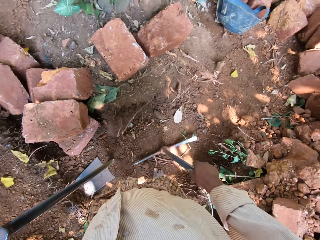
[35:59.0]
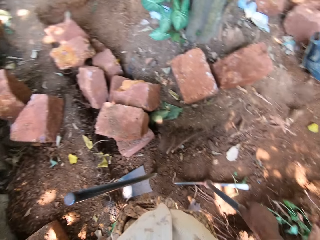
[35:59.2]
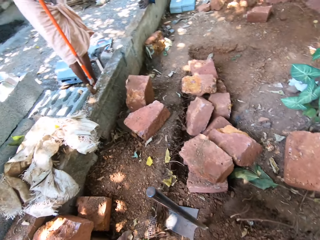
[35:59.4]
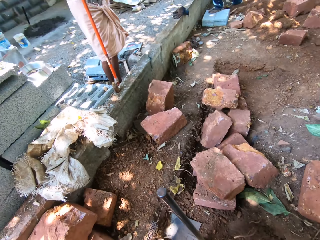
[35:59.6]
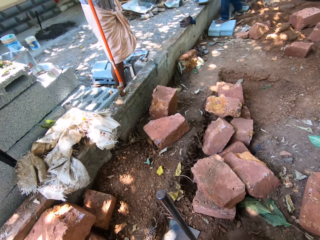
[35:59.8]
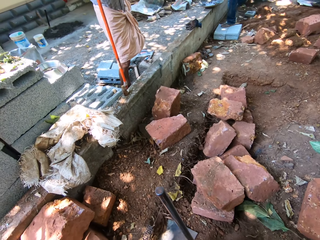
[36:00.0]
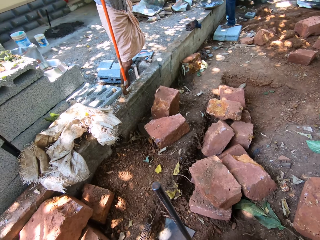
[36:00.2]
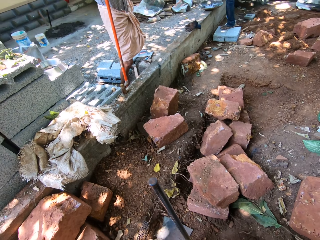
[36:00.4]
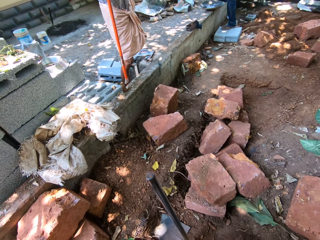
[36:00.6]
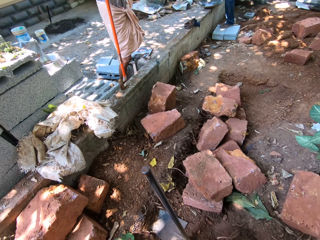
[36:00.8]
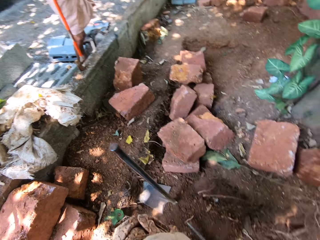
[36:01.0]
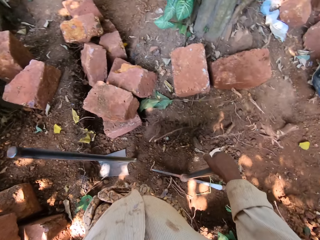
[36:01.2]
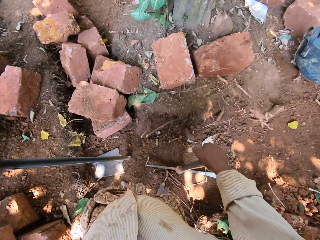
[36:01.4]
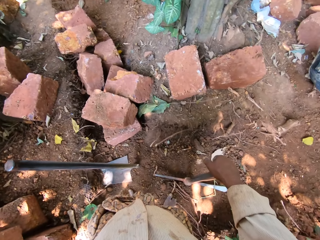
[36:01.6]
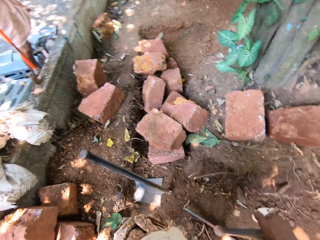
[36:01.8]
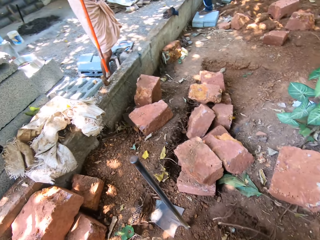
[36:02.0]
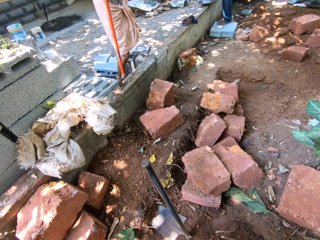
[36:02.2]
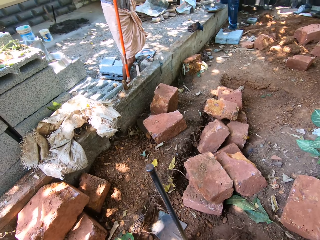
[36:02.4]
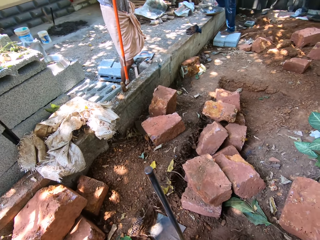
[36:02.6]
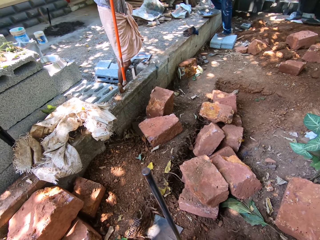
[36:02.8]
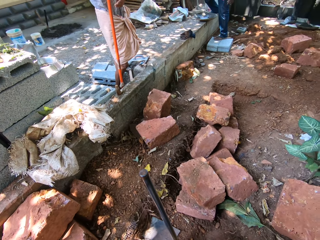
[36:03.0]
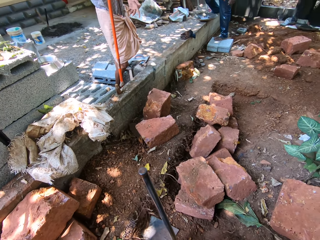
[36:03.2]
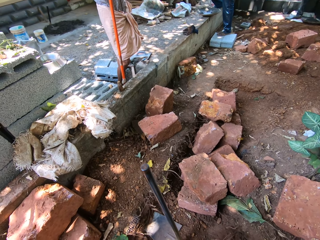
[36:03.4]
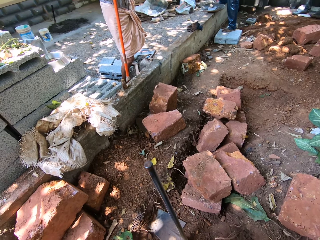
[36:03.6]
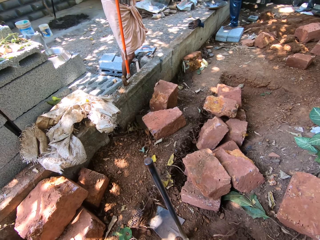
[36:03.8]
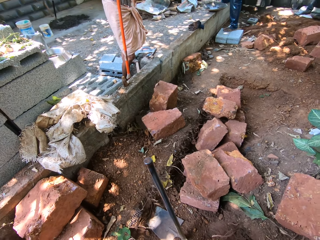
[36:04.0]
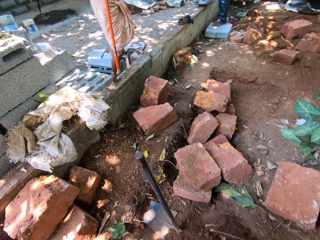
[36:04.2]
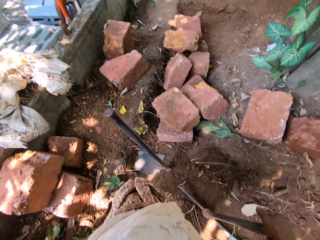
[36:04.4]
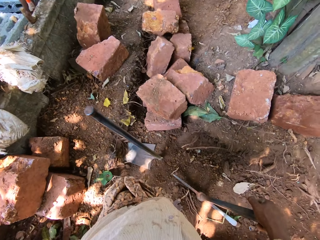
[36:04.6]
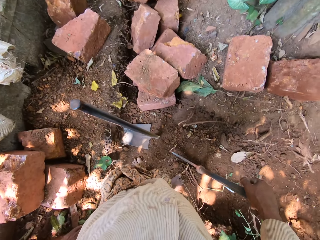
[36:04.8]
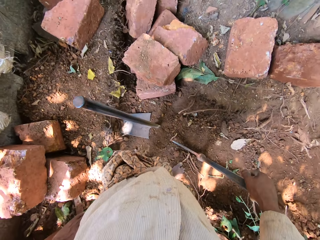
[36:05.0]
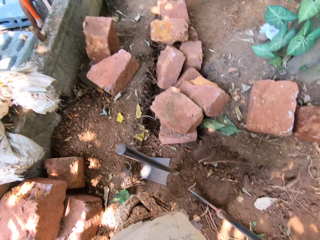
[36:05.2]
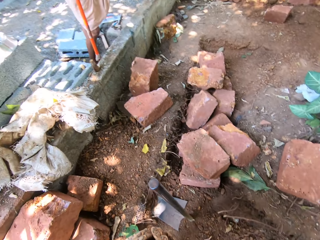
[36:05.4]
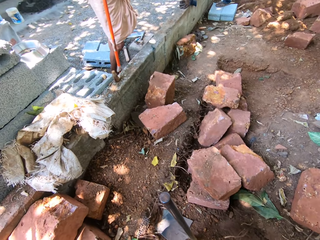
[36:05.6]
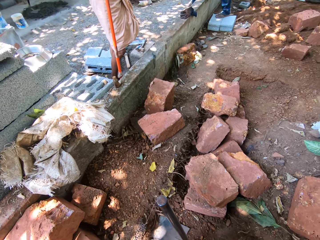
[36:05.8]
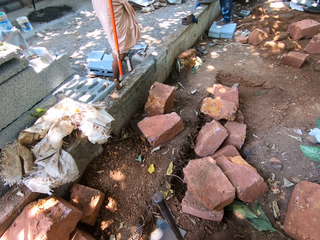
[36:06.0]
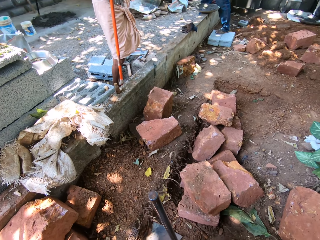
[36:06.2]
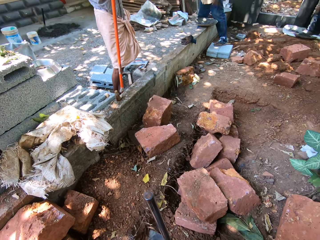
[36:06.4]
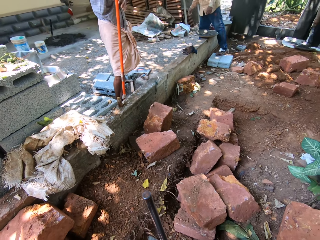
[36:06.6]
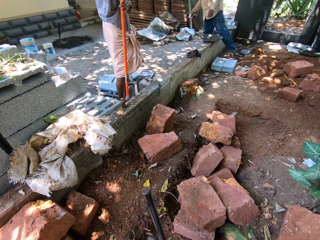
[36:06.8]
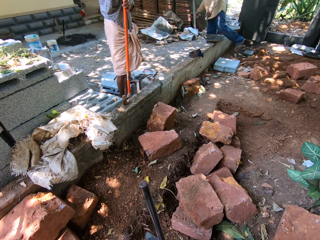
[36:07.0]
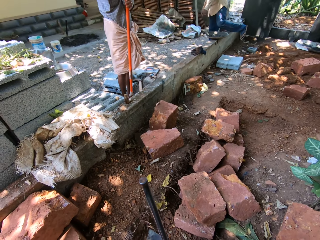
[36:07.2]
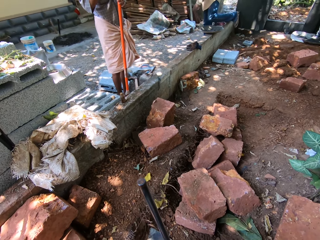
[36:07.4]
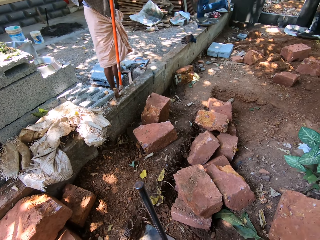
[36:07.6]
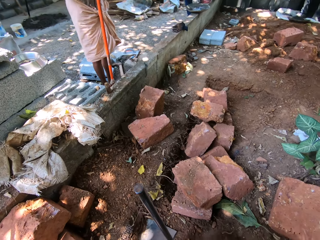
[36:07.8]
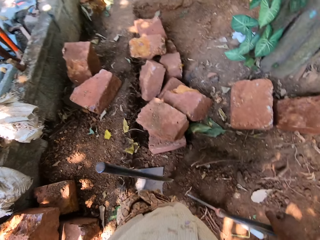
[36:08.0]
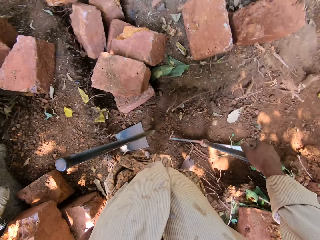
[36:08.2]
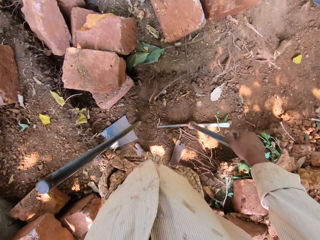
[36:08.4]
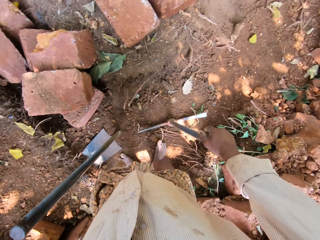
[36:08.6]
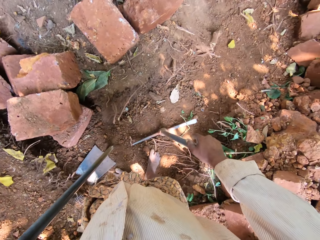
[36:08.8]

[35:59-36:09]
A person stands across the garden.

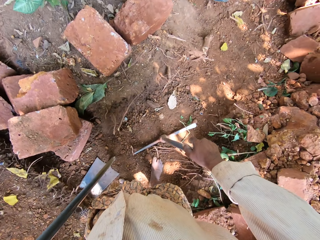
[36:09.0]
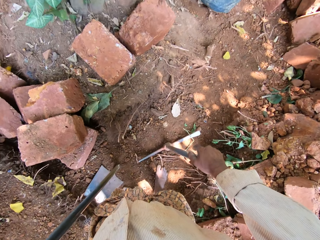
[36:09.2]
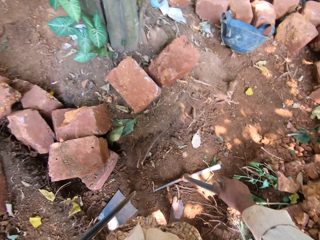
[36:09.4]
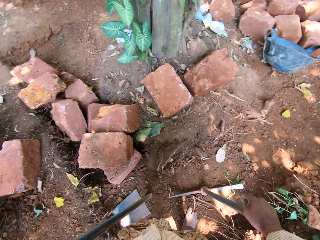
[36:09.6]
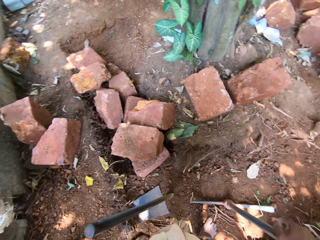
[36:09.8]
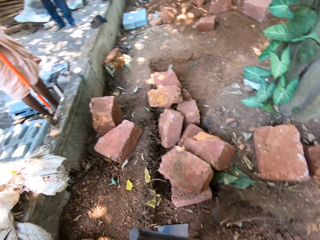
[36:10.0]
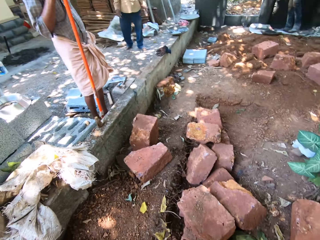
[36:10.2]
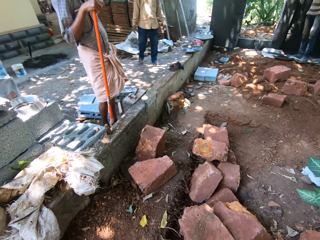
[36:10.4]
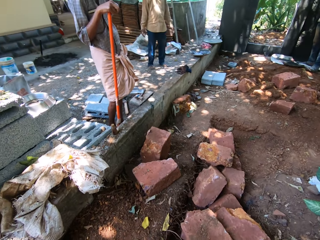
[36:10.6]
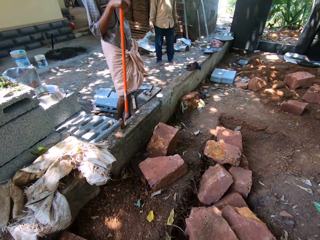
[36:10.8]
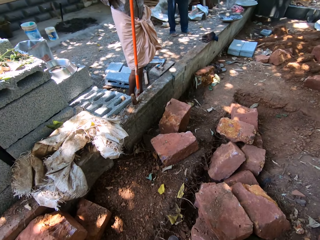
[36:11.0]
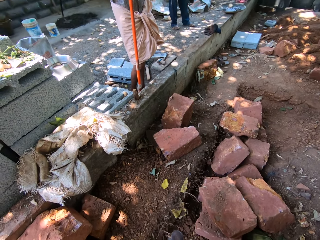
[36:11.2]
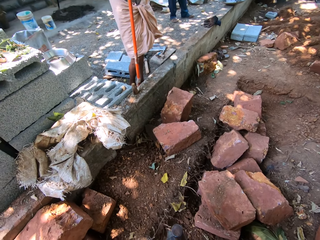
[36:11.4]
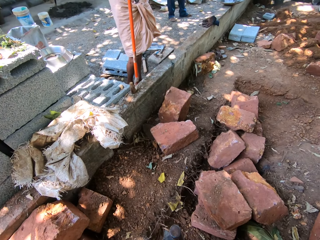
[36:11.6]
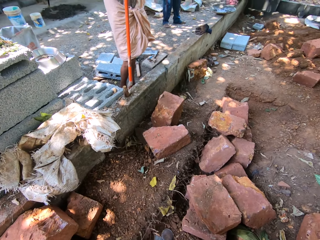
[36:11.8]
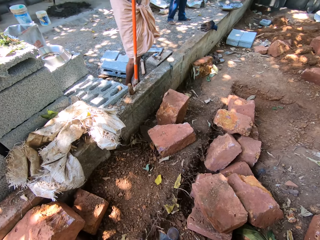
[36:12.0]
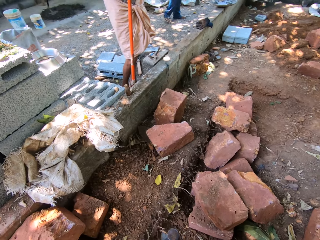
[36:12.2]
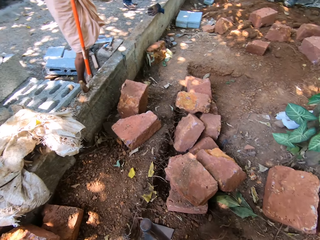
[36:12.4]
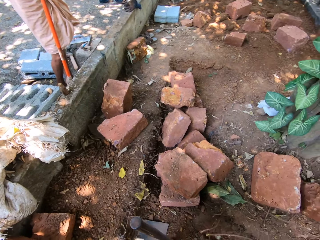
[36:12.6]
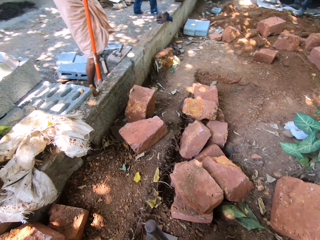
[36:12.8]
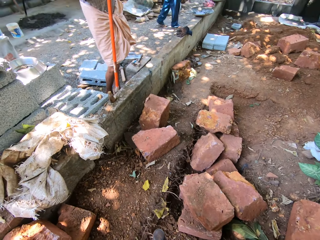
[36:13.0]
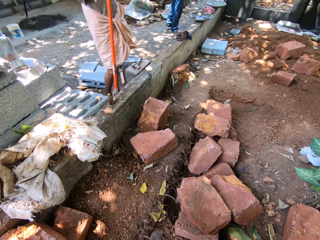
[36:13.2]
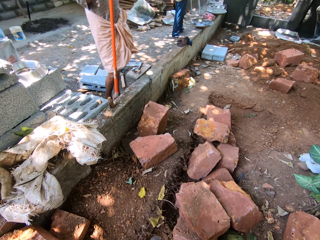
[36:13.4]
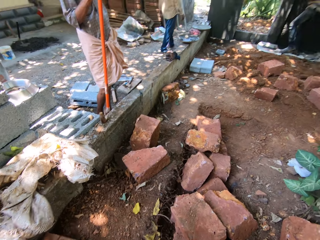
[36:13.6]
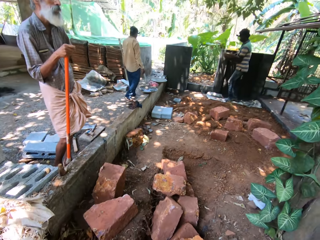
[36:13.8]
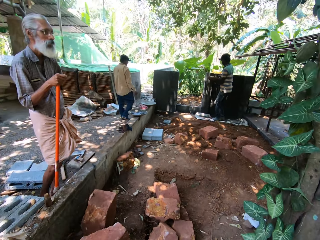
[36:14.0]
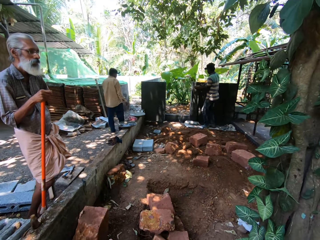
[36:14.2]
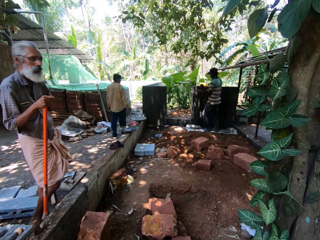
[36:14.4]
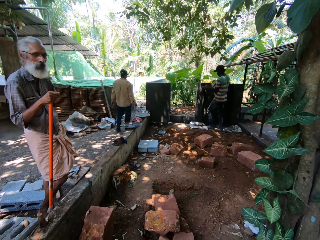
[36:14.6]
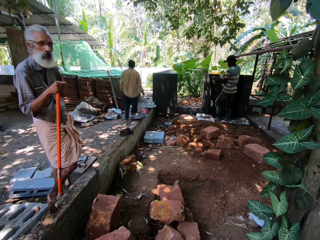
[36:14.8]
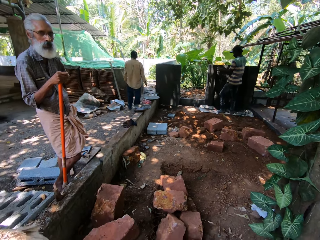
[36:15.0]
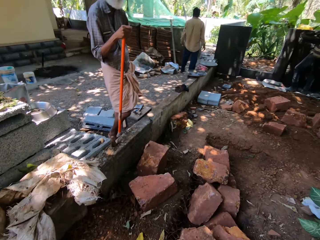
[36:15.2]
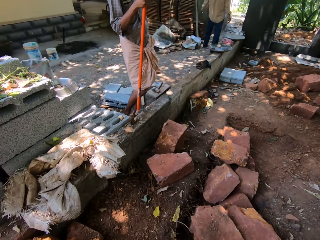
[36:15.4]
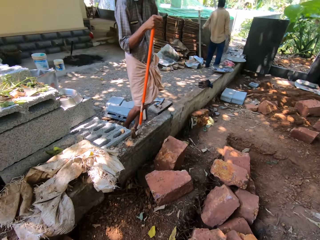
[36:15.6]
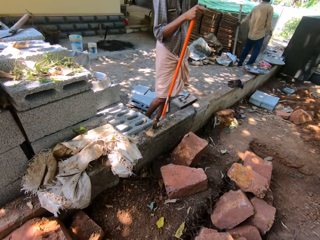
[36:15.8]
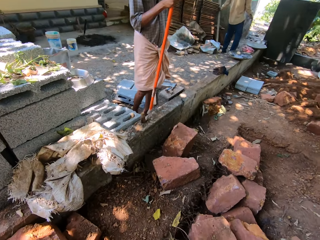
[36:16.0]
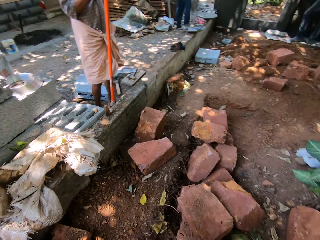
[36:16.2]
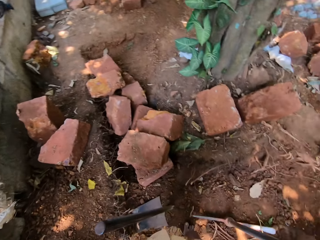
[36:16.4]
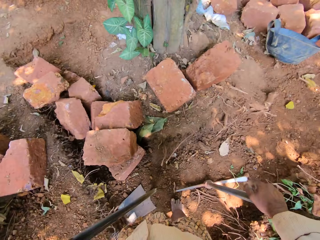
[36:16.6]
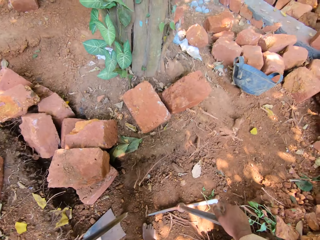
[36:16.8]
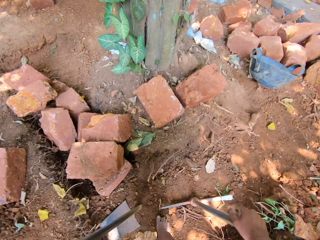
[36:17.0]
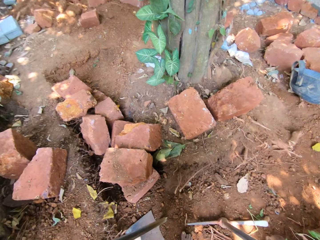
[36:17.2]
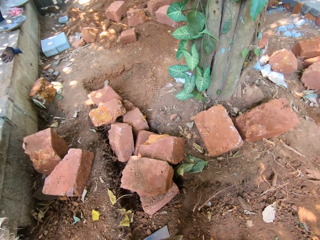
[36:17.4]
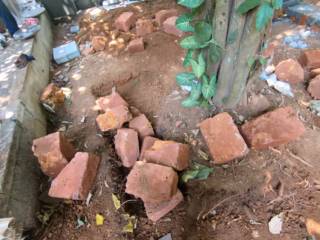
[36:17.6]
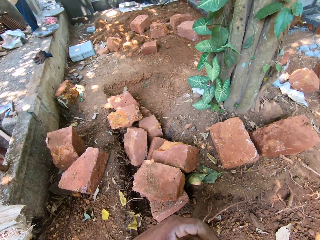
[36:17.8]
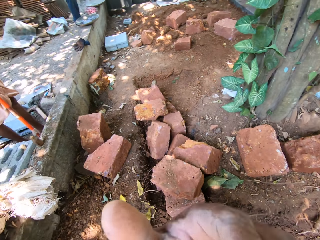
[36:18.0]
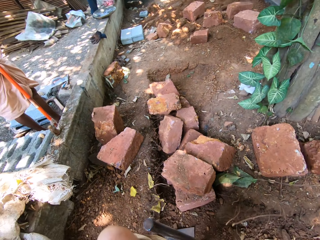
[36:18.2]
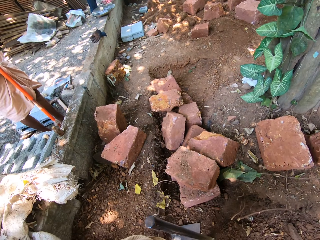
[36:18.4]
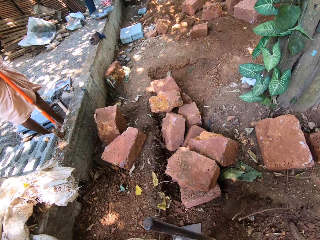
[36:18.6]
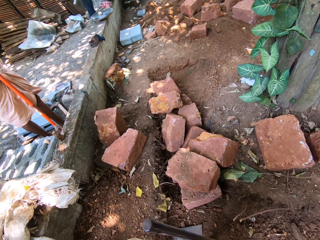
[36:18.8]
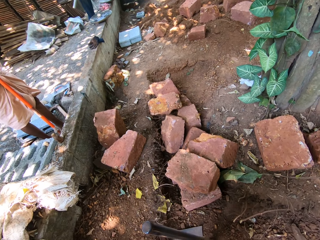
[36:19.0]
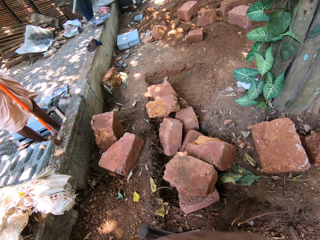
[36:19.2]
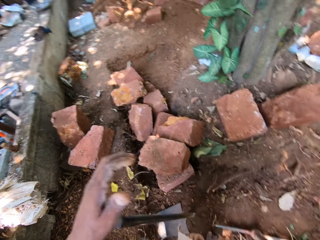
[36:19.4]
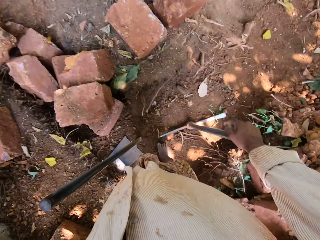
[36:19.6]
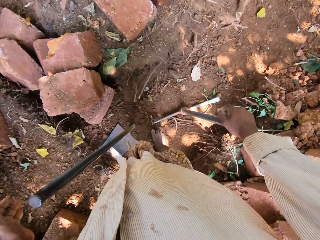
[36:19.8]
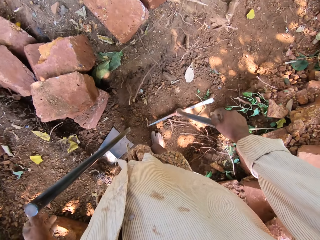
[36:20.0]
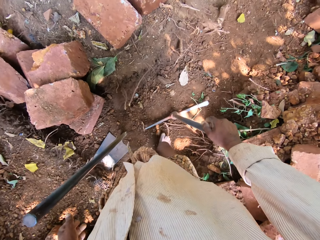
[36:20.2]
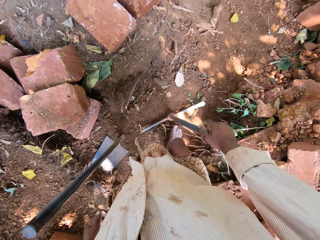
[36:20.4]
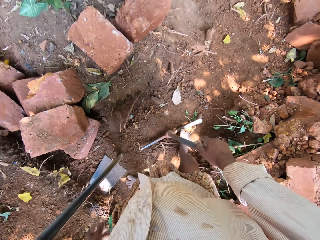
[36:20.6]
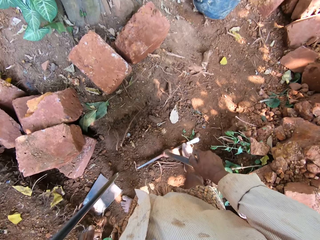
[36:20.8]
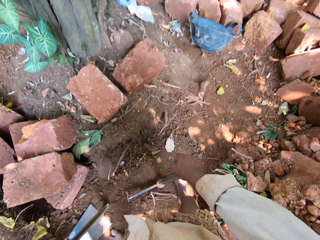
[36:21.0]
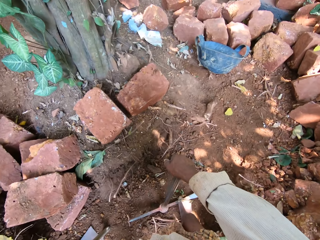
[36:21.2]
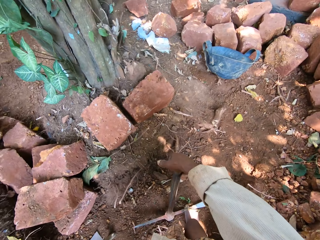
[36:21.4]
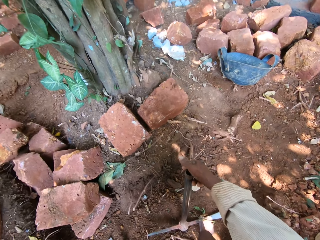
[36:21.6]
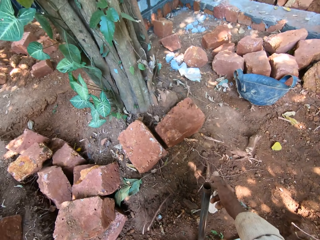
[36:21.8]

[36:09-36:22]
Another person stands across the garden. The camera wearer touches his face with his left hand. He lifts his hands and moves his hands.
